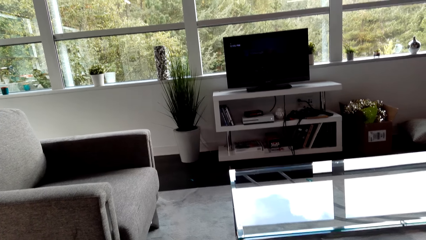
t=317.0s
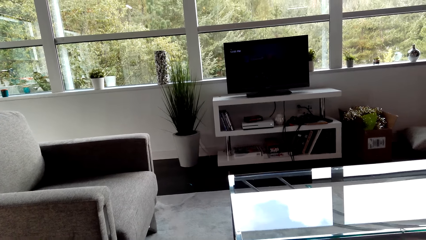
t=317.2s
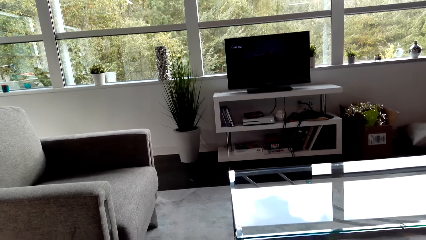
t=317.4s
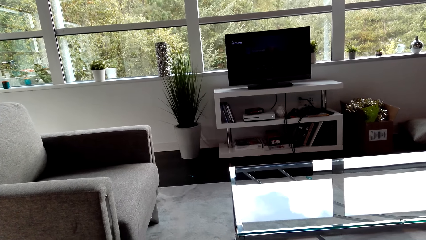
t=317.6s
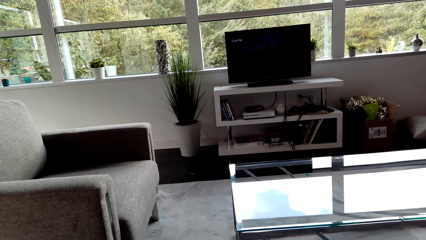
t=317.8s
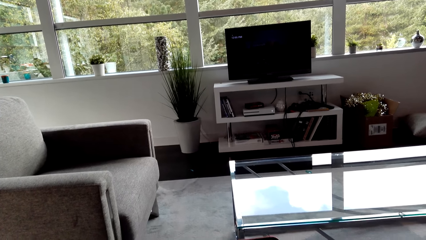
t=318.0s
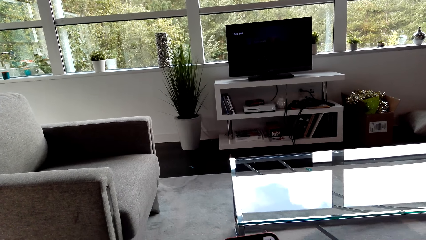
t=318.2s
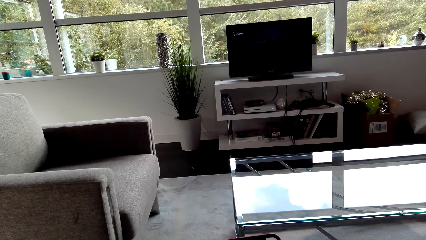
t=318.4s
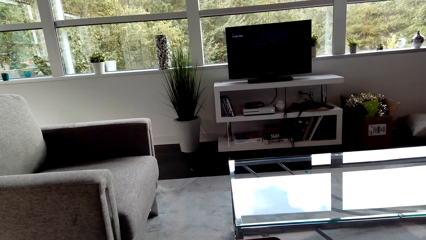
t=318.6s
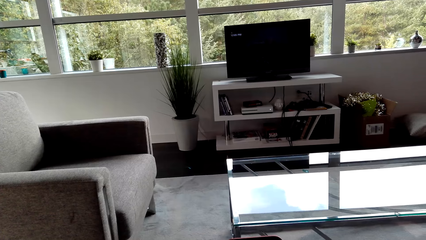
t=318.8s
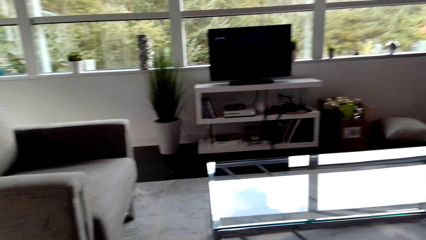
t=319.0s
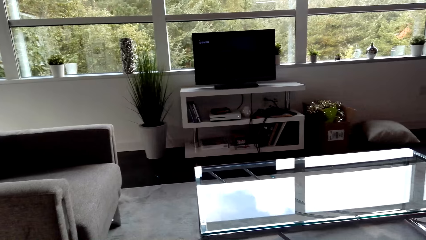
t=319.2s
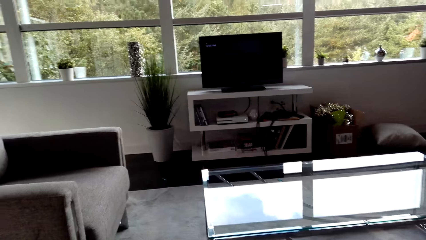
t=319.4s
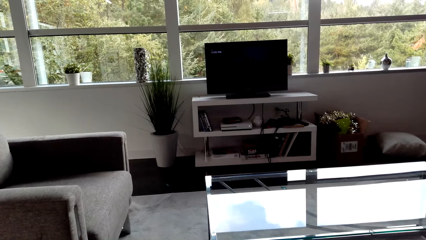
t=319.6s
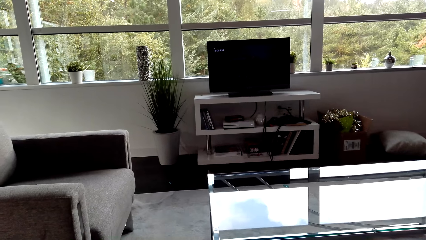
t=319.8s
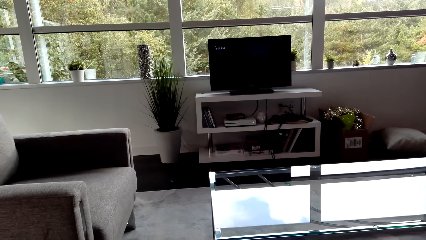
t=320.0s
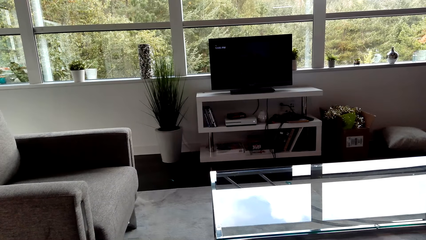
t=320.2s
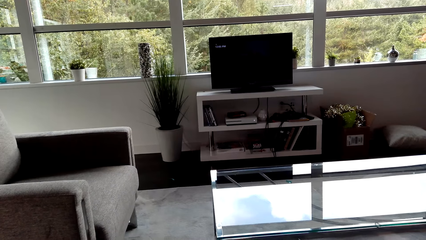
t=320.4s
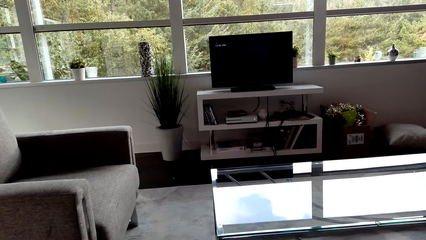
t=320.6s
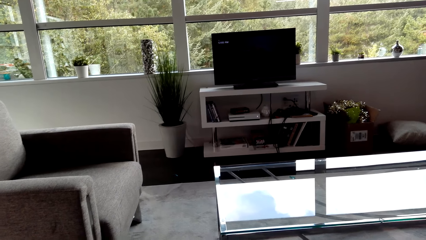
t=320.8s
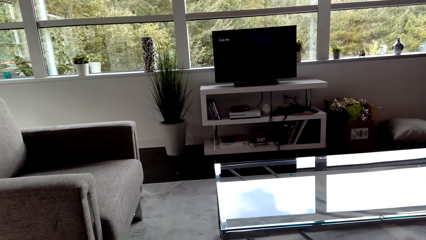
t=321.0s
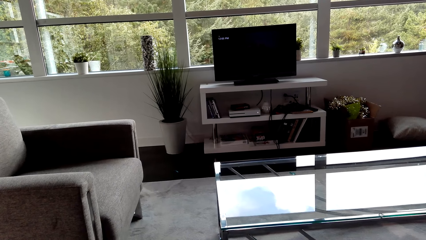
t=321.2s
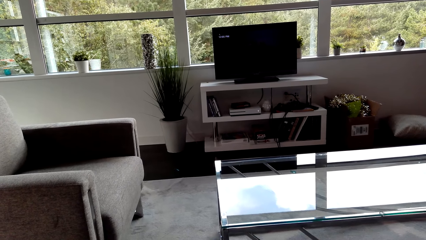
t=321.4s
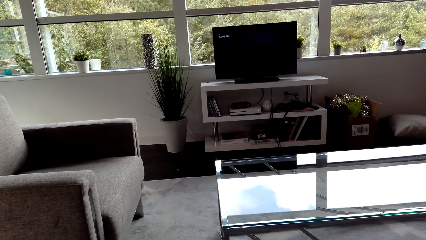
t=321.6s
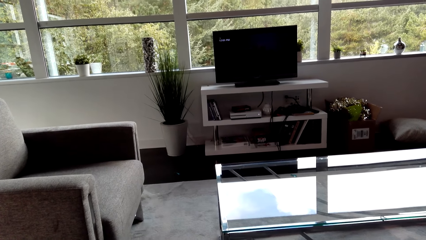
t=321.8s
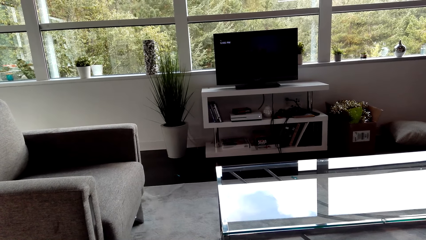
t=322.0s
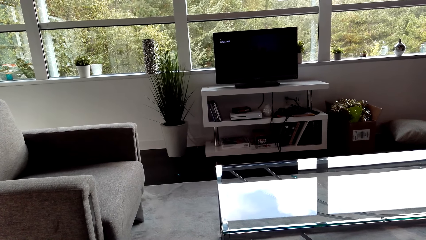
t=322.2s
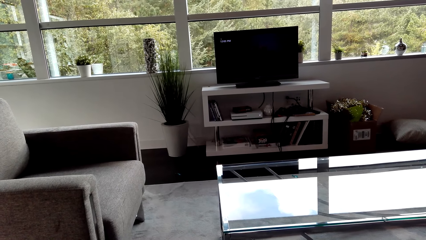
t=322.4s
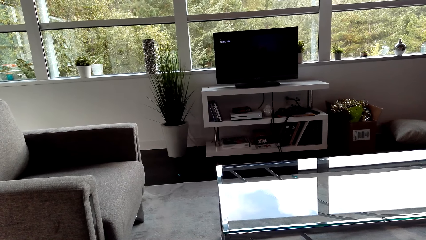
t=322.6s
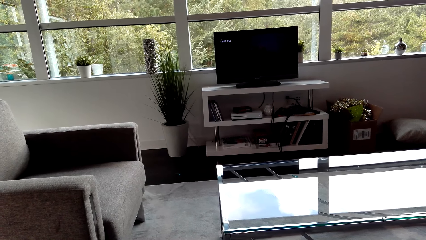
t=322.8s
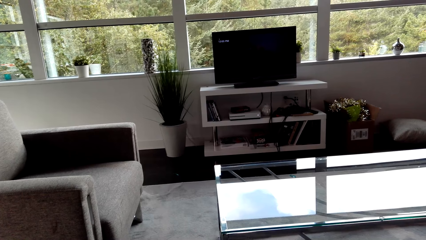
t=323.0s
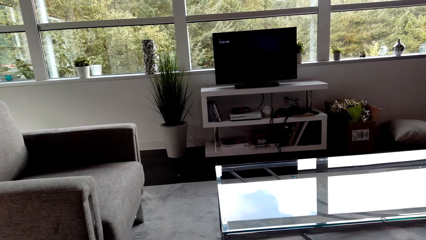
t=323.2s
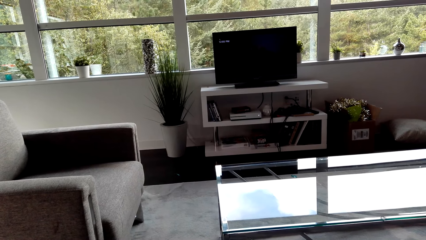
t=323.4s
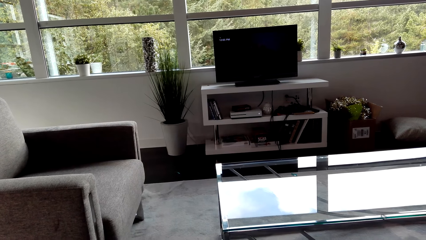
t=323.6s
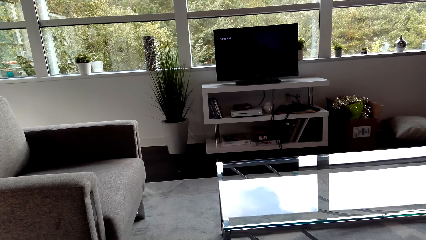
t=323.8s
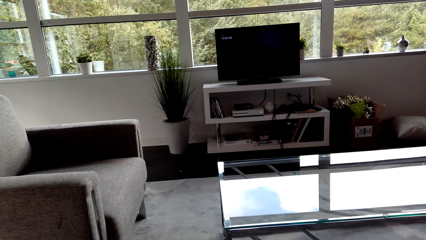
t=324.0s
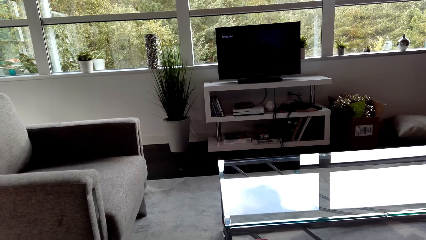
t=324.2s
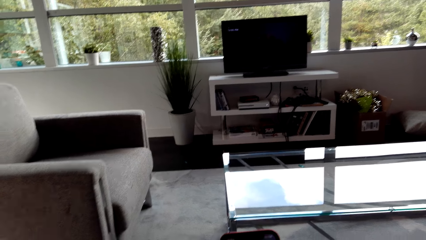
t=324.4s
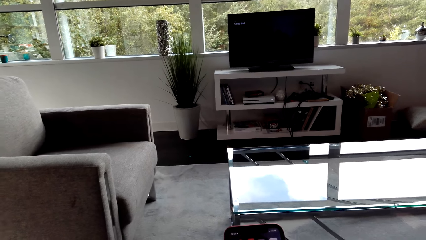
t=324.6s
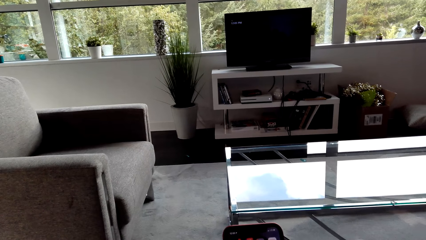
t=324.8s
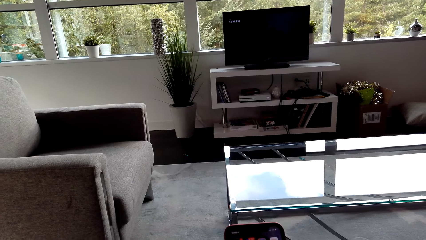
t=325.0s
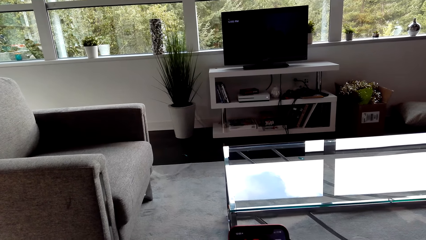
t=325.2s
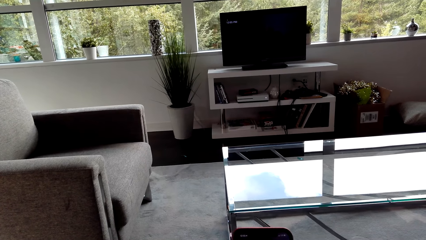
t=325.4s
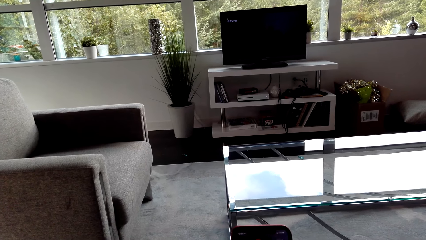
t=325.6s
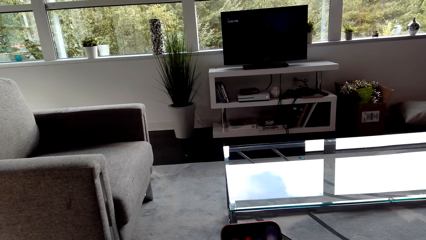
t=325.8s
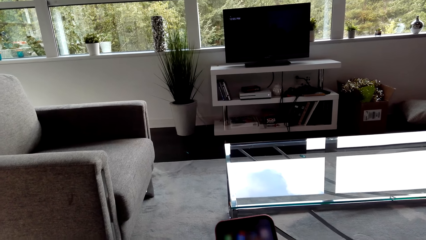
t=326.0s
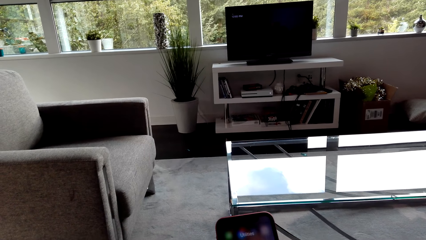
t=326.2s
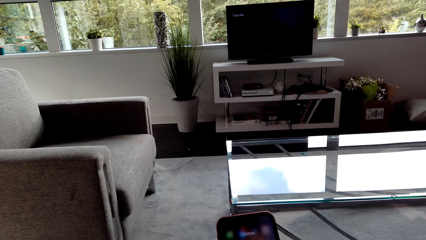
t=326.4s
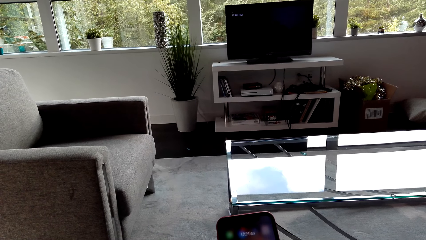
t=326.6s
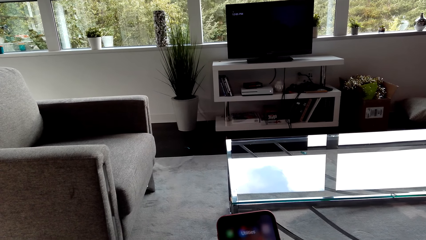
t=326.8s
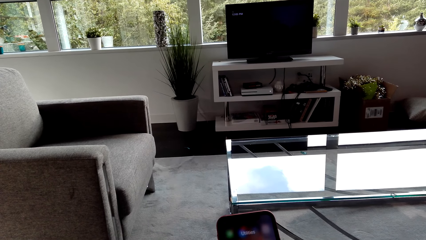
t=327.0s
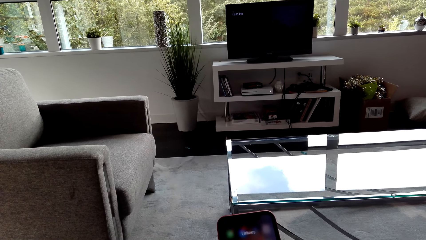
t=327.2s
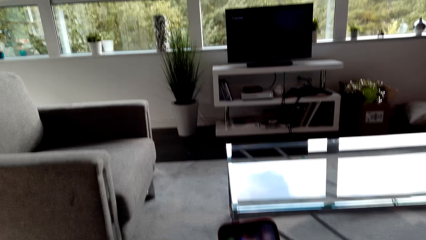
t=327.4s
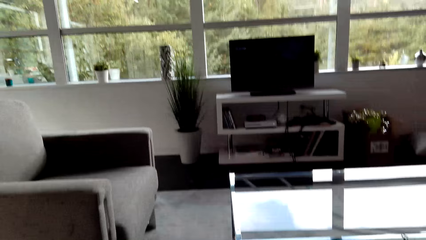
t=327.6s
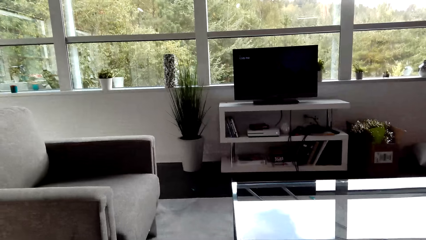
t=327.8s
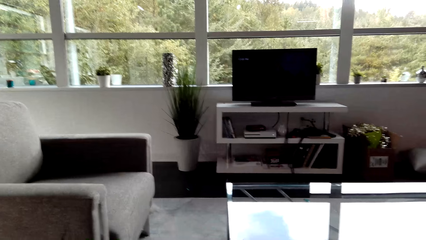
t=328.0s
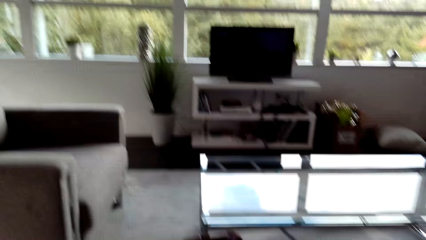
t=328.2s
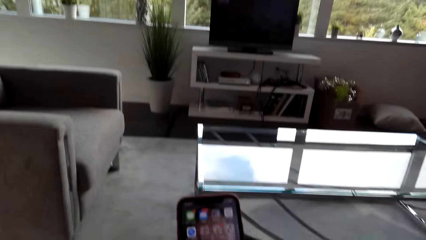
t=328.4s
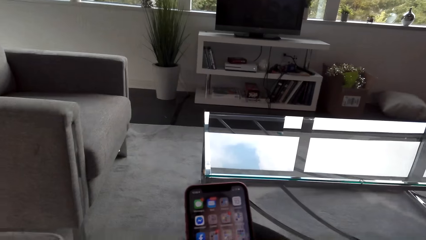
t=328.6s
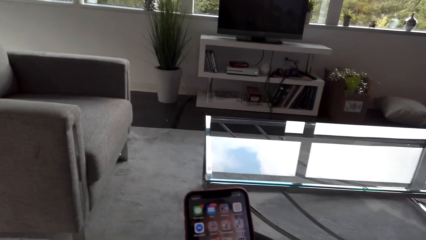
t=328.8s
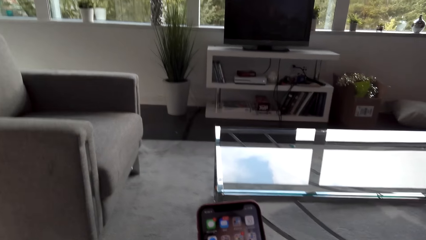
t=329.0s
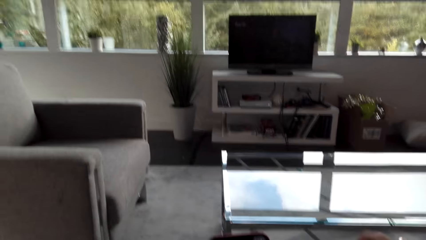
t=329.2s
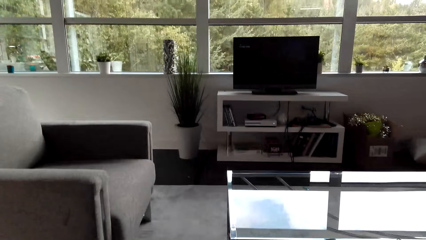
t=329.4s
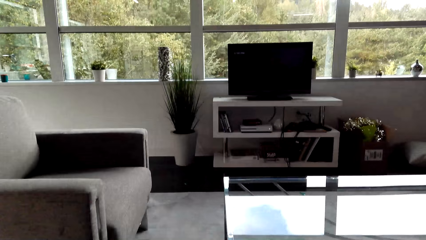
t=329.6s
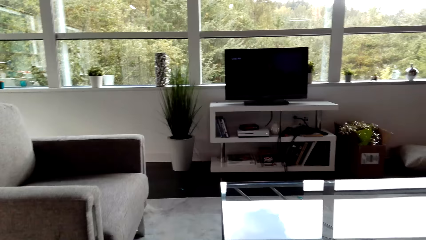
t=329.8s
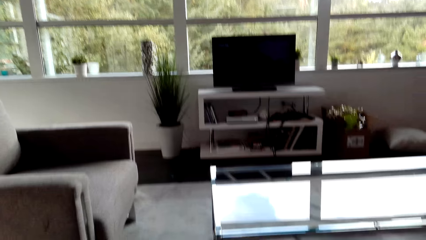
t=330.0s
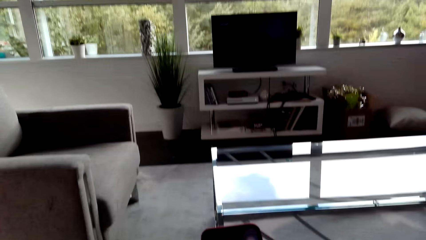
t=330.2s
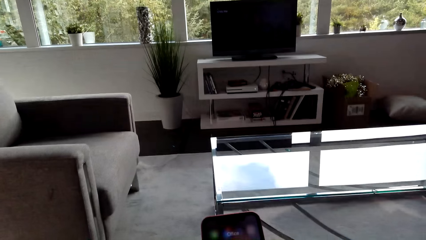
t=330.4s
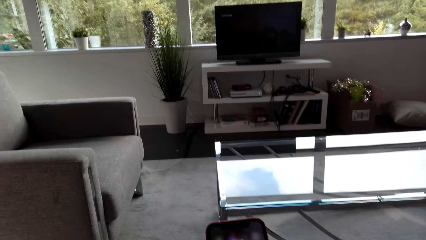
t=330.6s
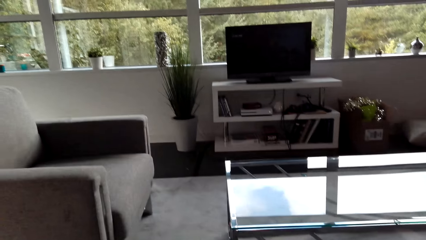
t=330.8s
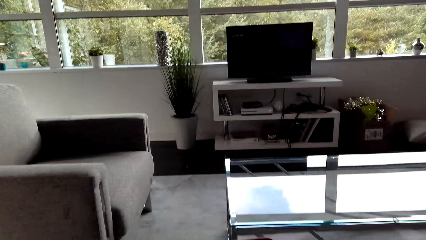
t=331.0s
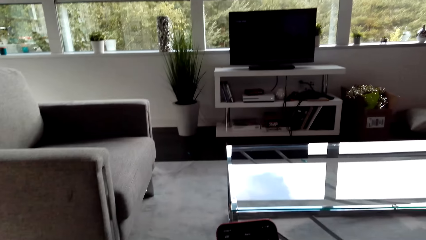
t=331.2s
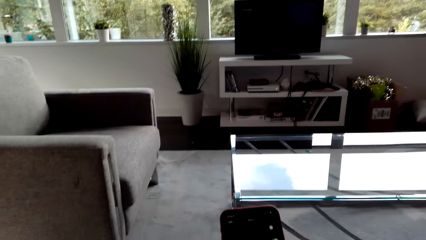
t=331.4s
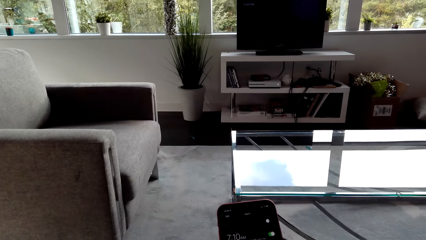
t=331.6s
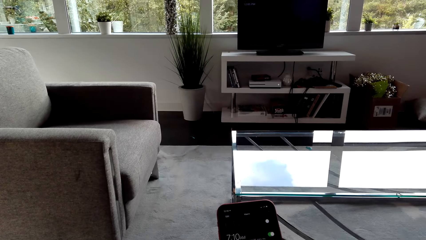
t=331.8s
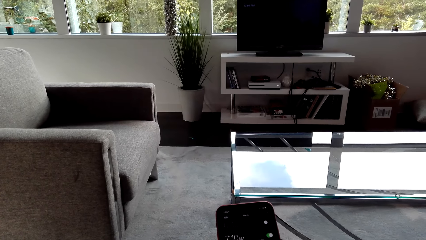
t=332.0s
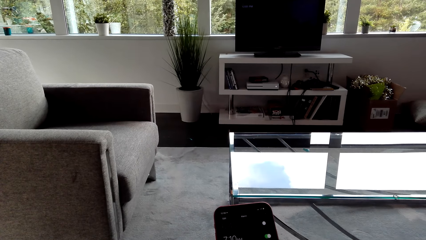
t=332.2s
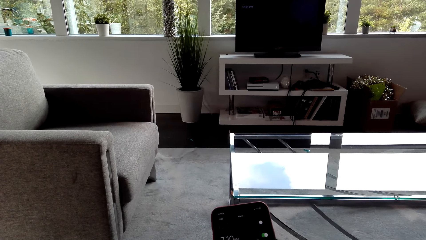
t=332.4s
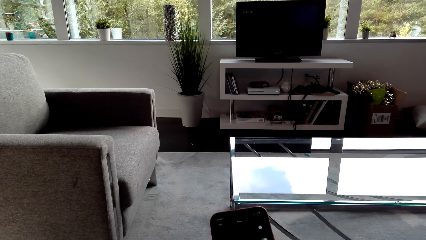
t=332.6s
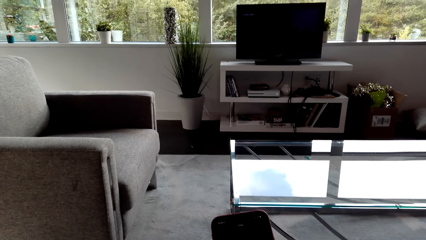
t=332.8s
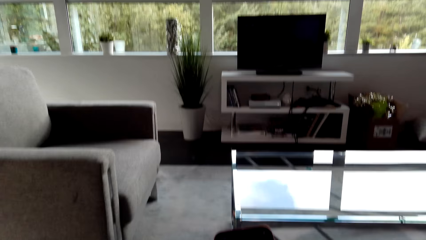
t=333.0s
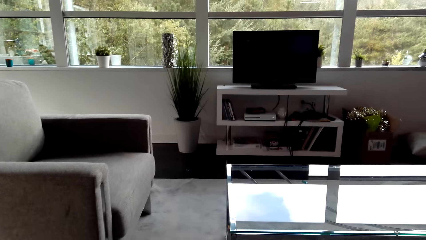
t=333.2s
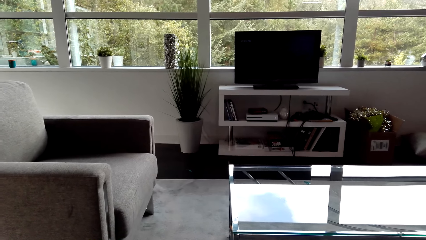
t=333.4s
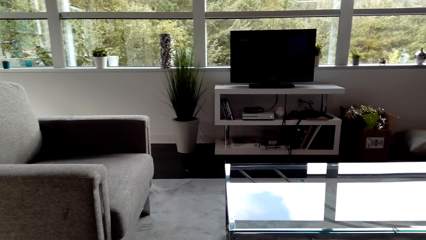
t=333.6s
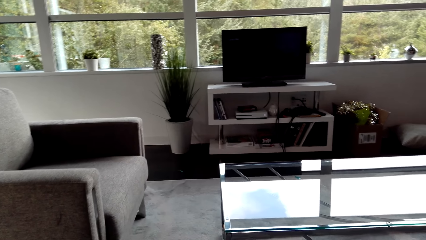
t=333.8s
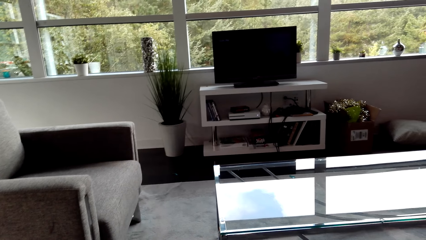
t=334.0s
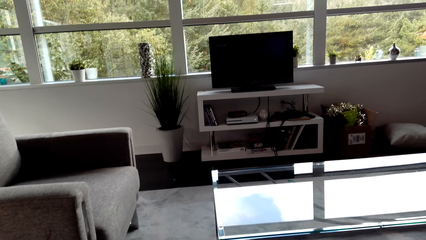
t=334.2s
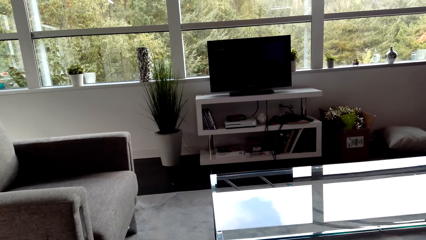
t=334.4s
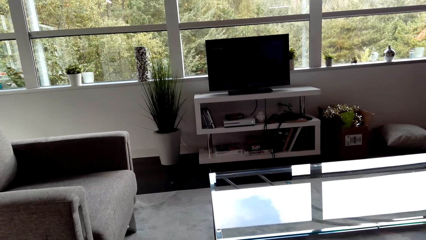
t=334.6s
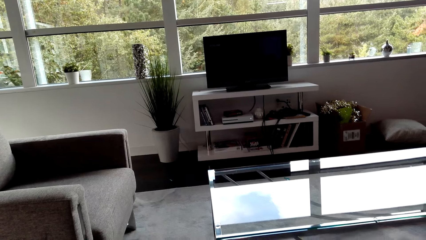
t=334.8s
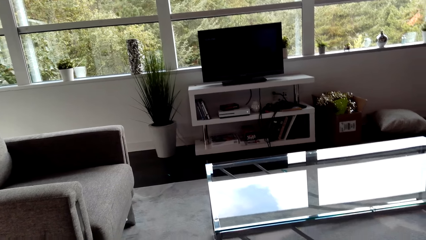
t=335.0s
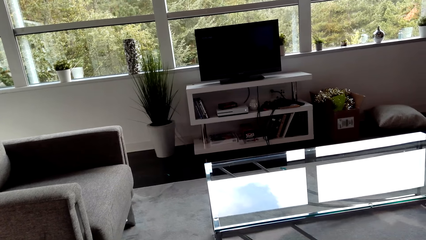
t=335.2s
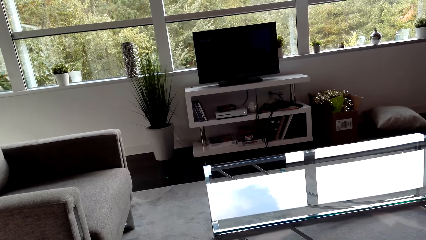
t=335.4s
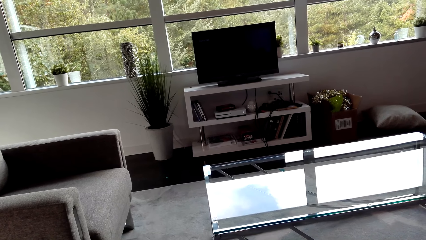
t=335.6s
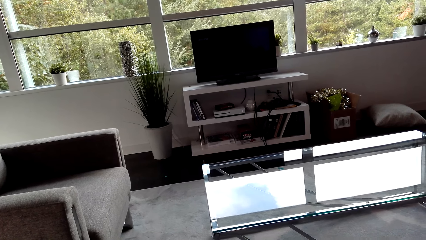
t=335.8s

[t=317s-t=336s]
A person talks with the camera wearer. The camera wearer holds the phone. The person talks with the camera wearer. The camera wearer stares at the phone. They look around. They stare at the phone. They look around. They stare at the phone. They look around.
